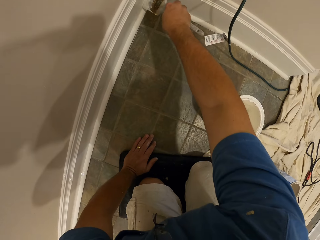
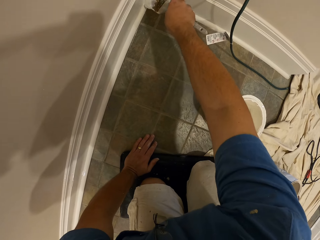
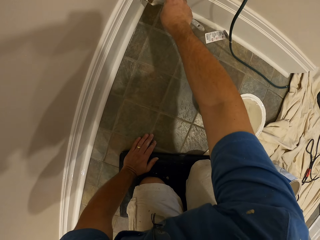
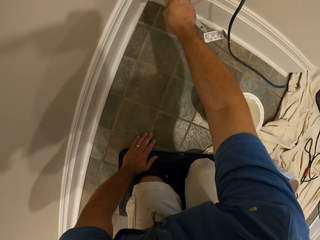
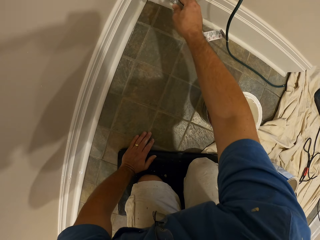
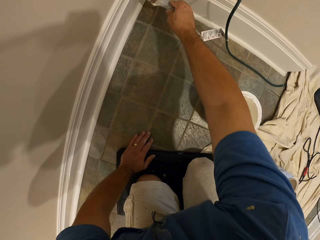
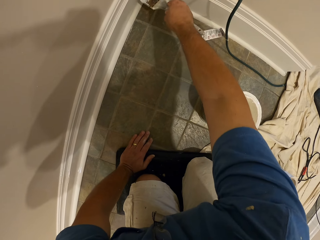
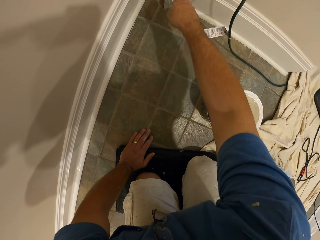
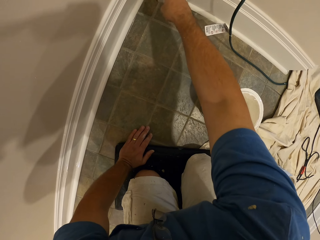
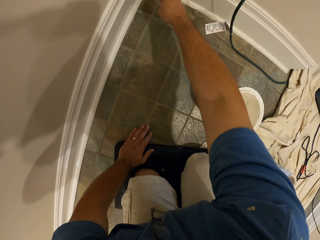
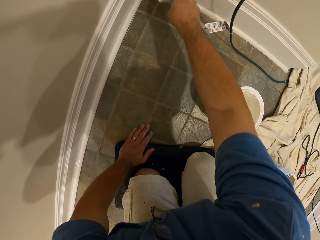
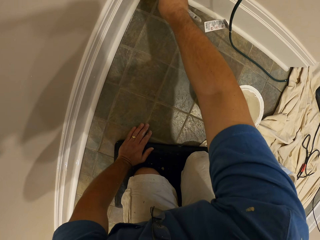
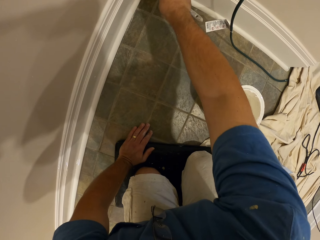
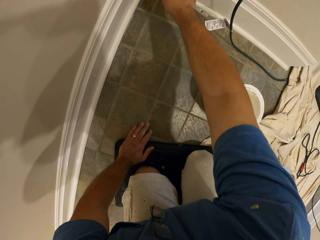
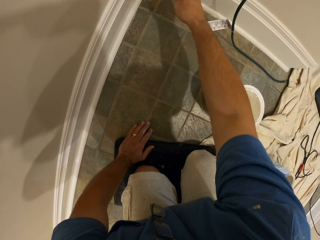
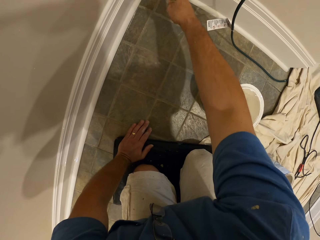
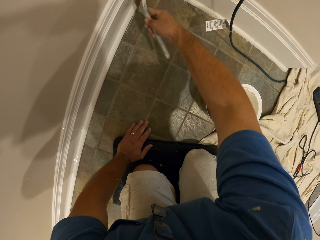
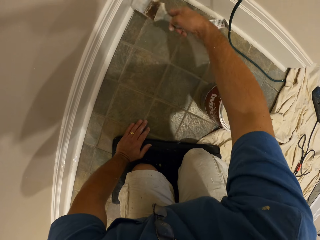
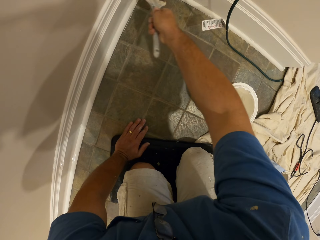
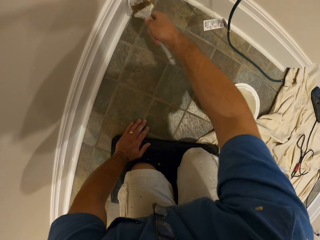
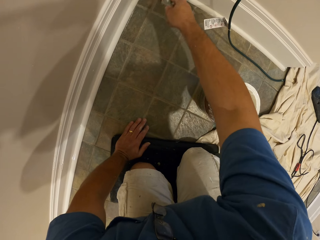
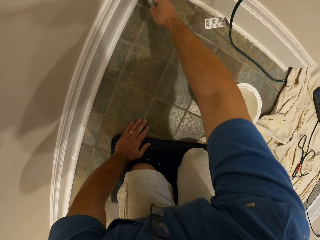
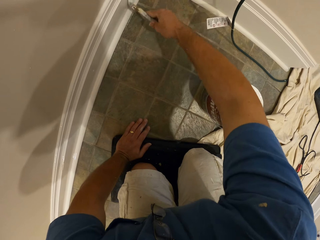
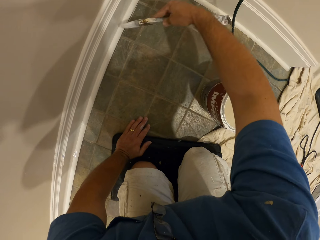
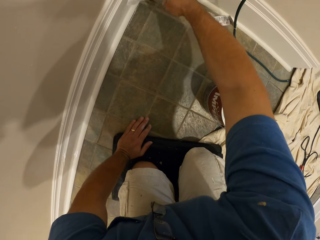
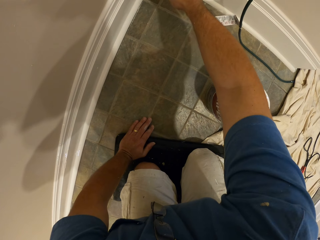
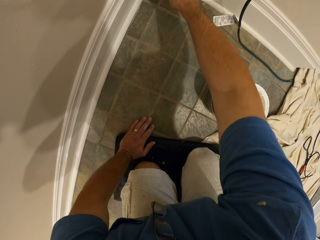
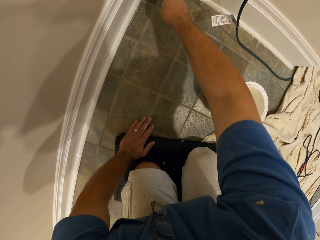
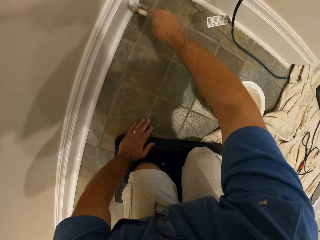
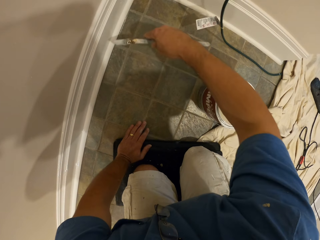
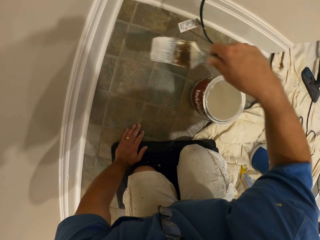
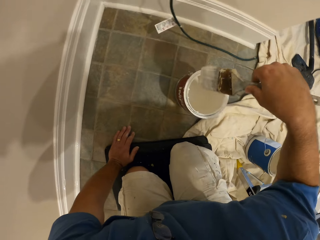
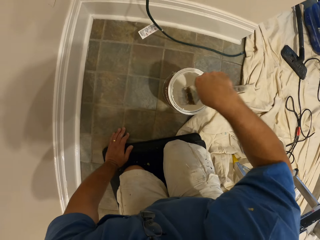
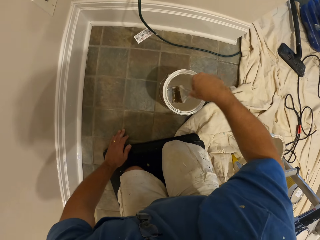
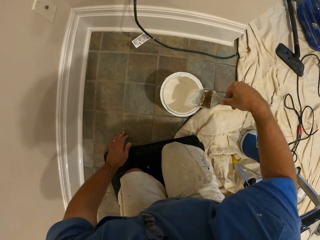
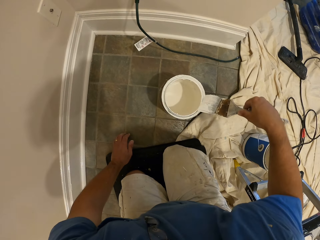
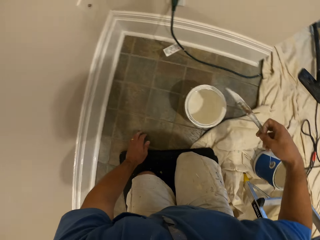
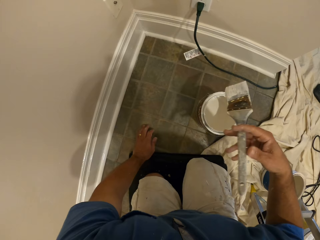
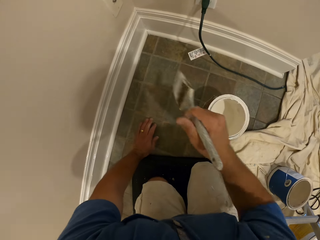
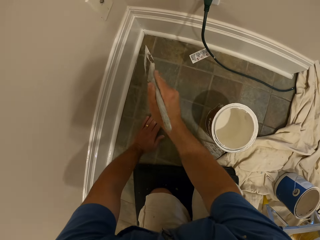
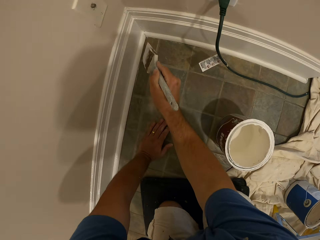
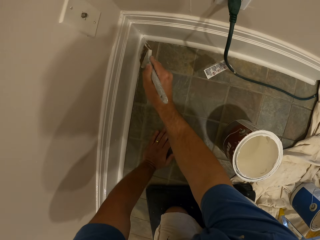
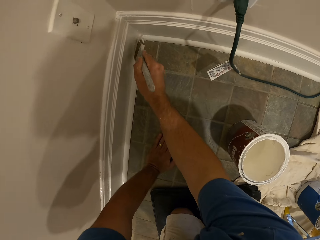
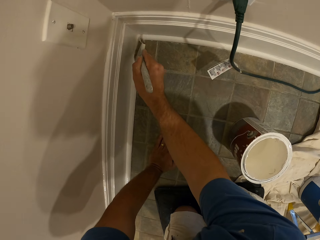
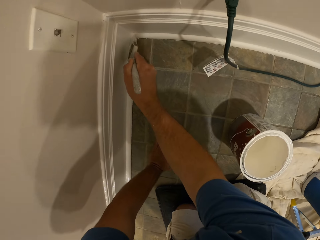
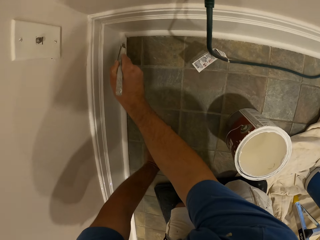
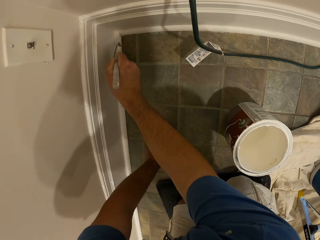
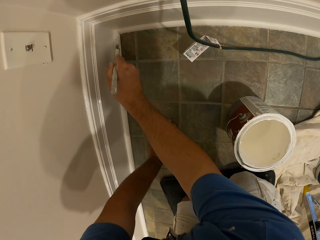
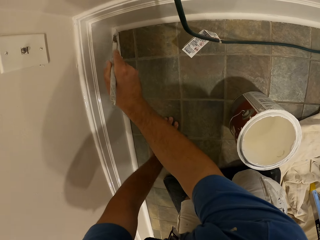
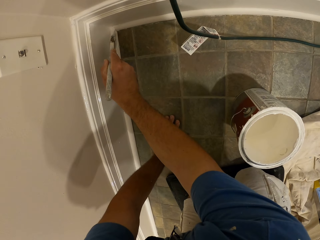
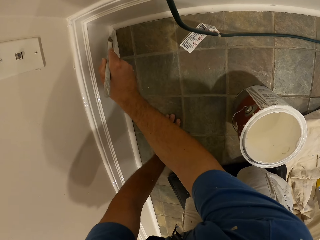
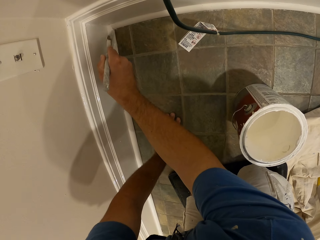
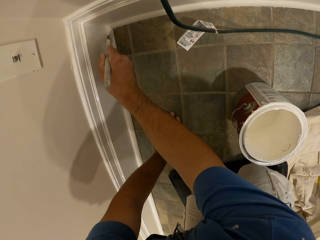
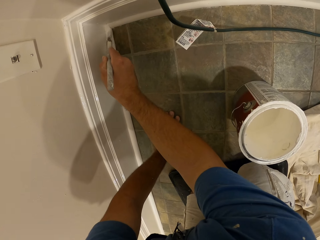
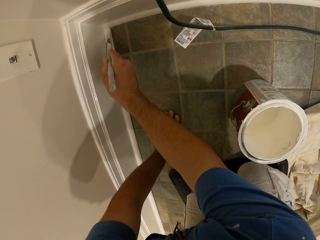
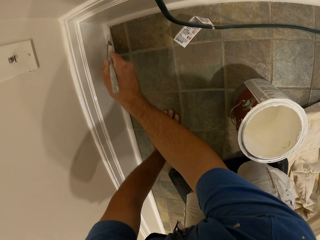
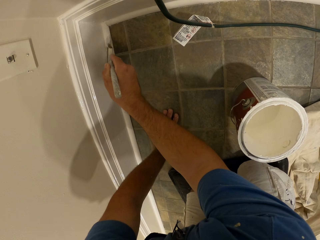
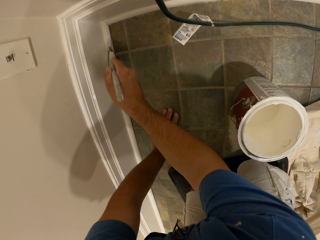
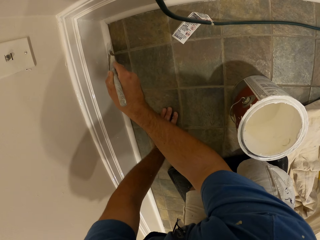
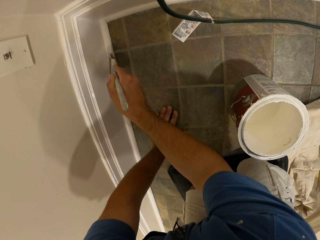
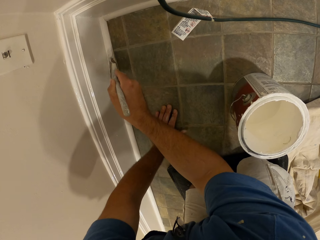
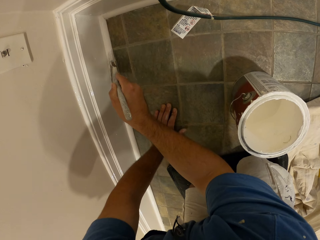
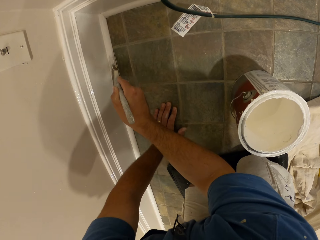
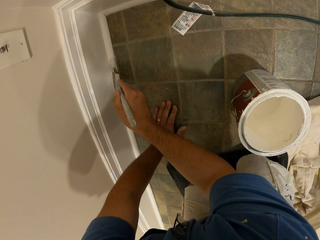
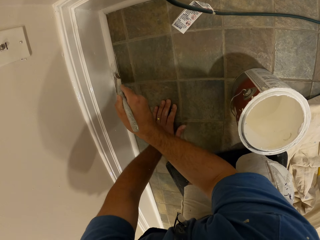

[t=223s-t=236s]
The camera wearer dips the paint brush in the bucket of paint. They clean the paint brush with the top of the bucket of paint. They paint the baseboard with the paint brush.

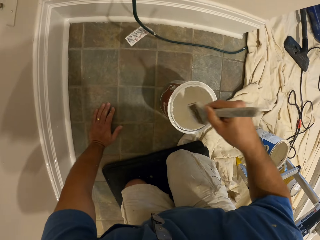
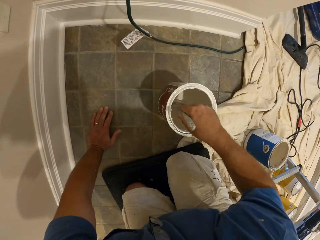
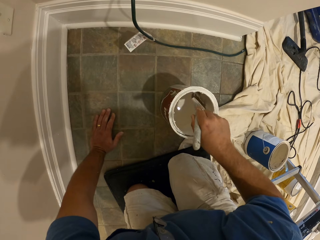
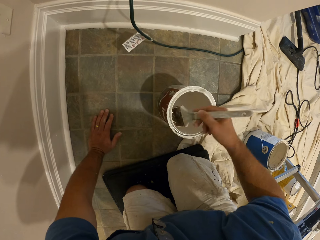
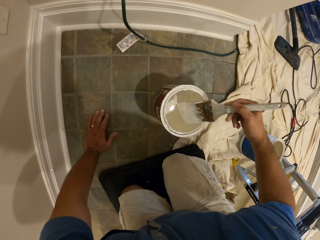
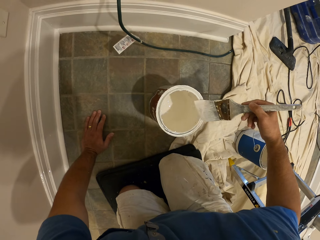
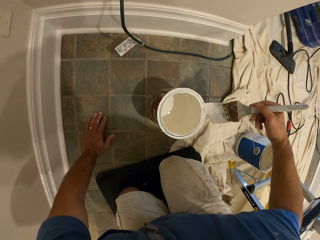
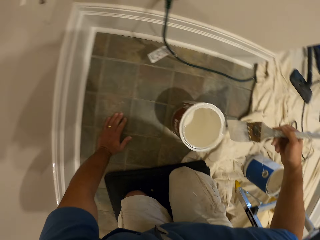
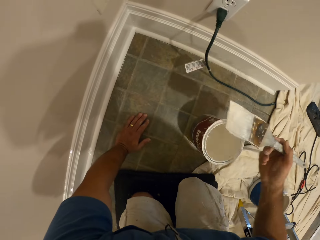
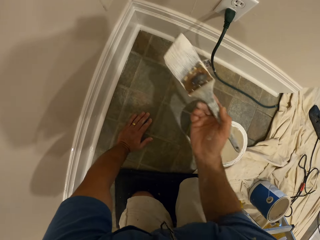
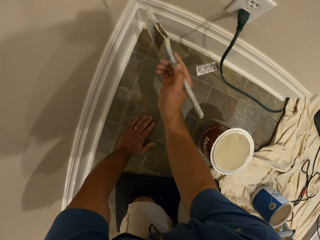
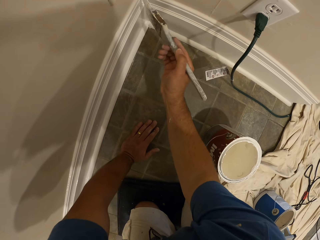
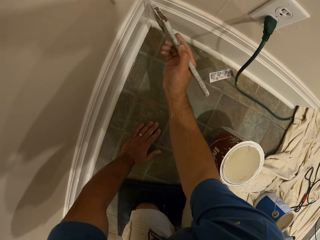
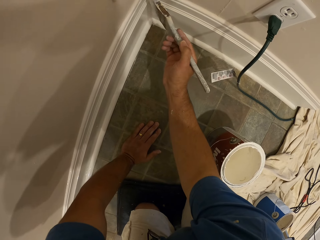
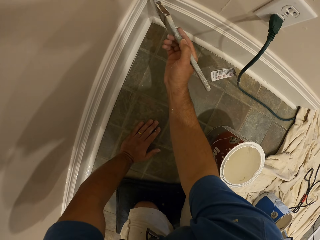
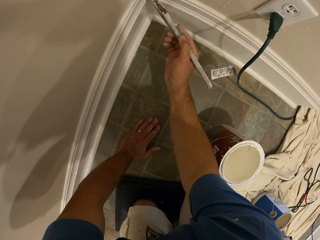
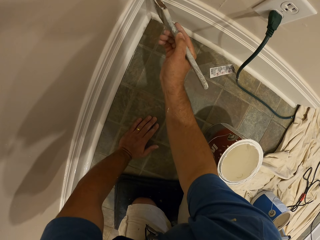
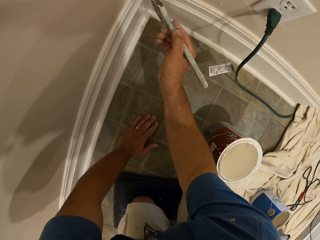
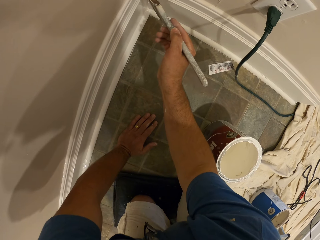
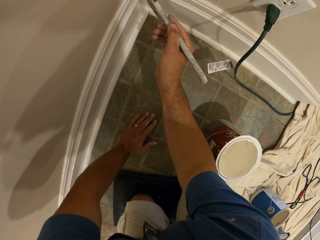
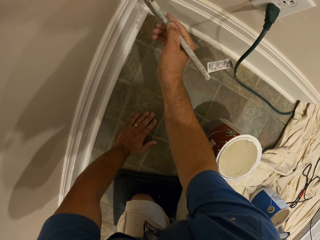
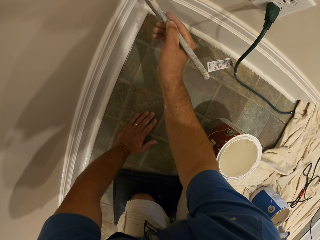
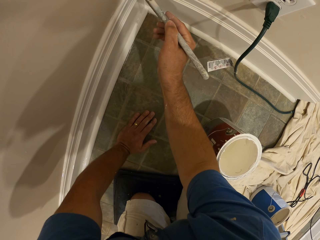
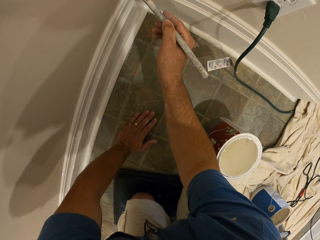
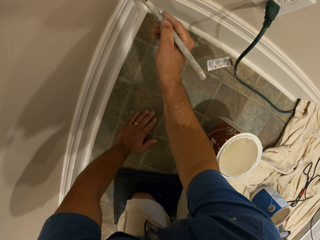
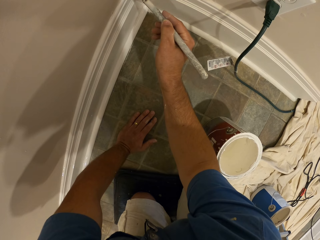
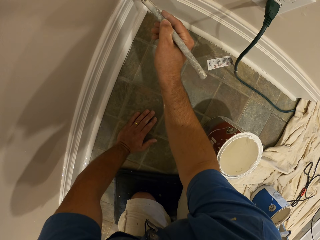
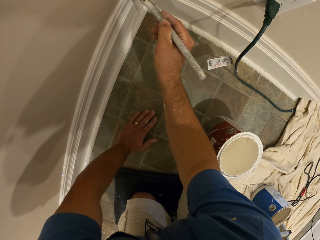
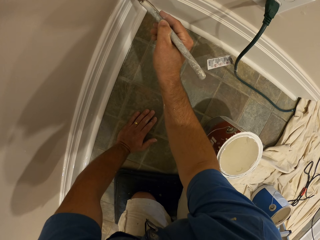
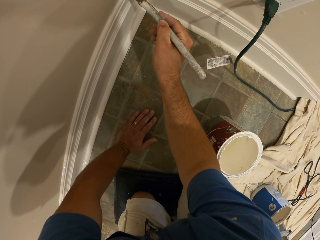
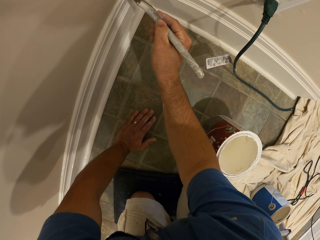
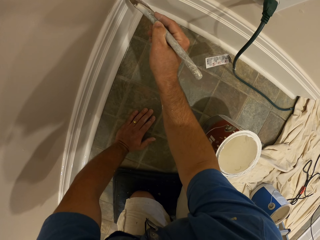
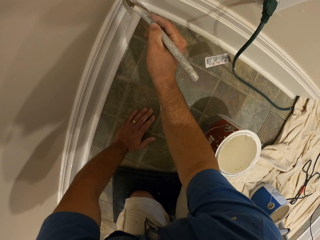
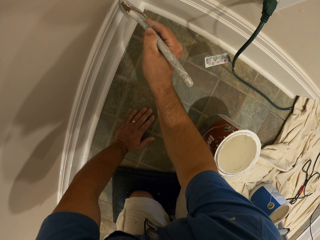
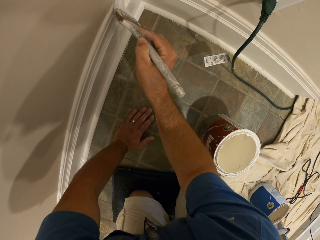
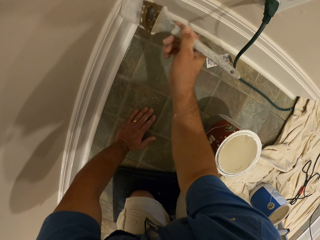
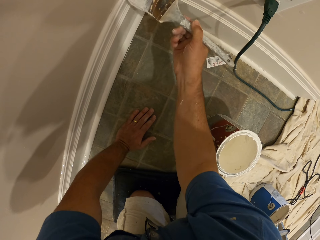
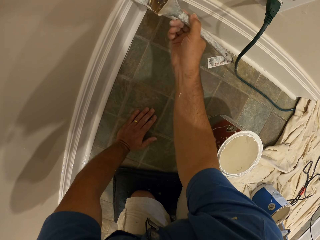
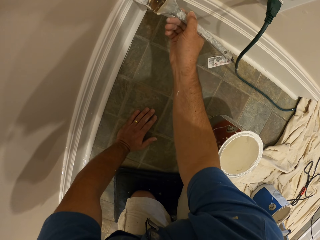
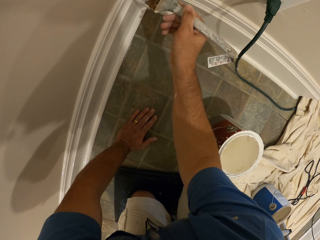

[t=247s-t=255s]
The camera wearer dips the paint brush in the bucket of paint. They clean the paint brush with the top of the bucket of paint. They paint the baseboard with the paint brush.
